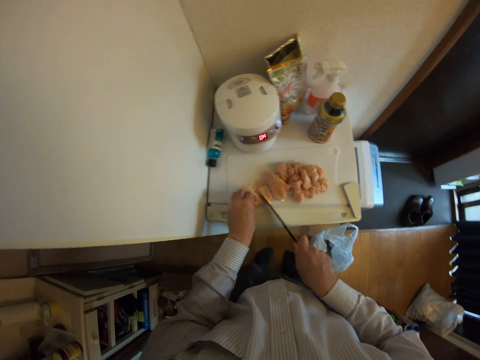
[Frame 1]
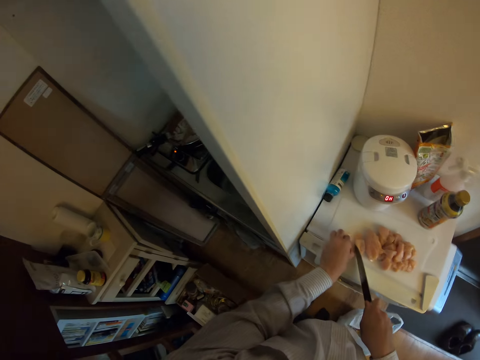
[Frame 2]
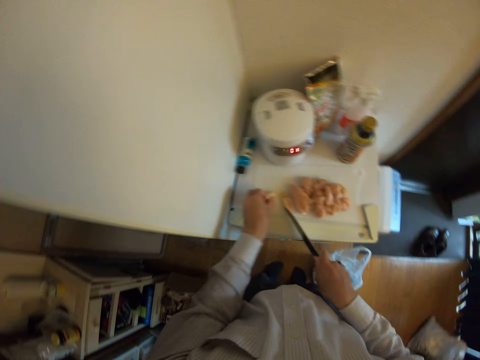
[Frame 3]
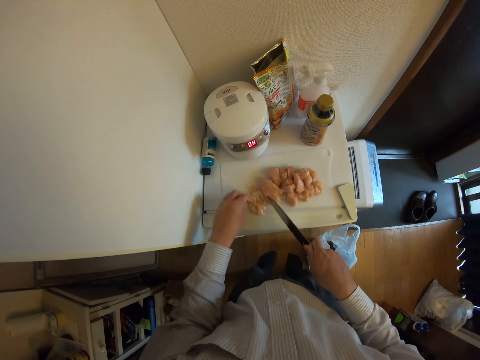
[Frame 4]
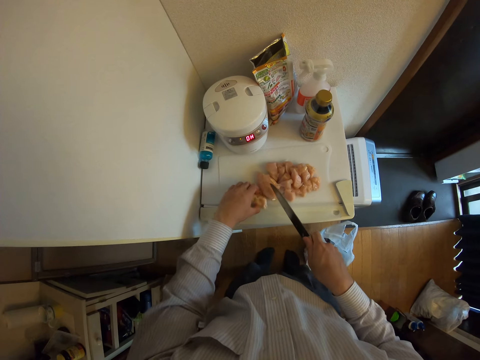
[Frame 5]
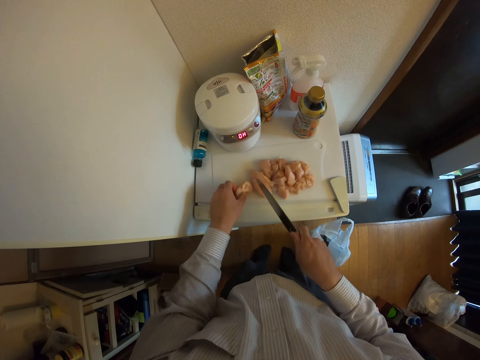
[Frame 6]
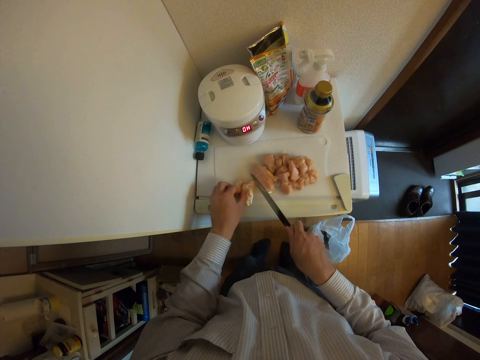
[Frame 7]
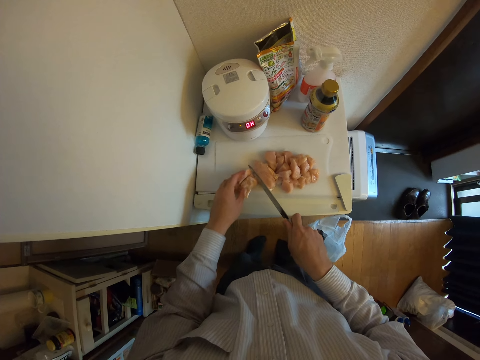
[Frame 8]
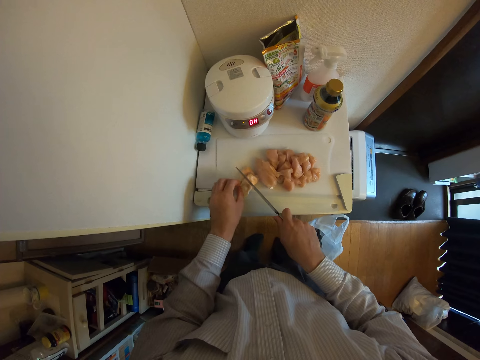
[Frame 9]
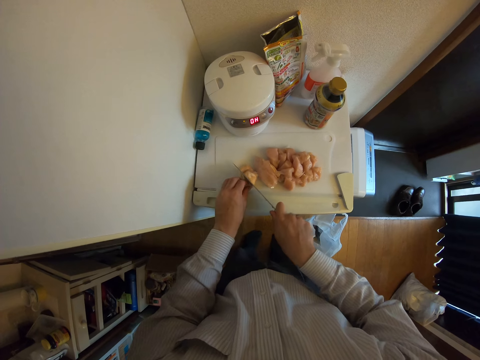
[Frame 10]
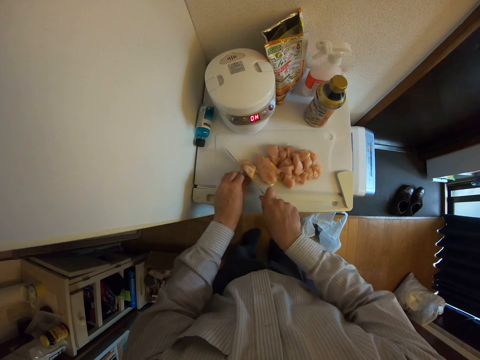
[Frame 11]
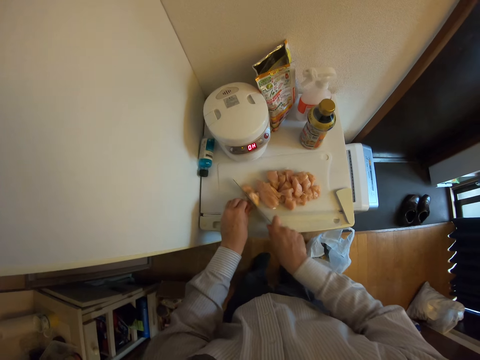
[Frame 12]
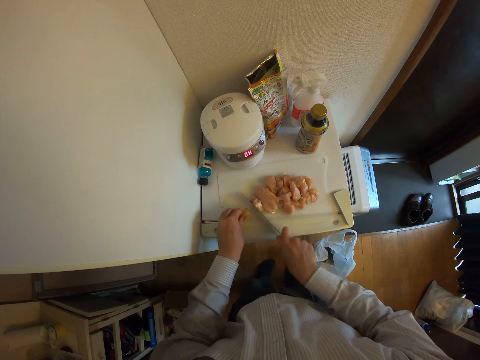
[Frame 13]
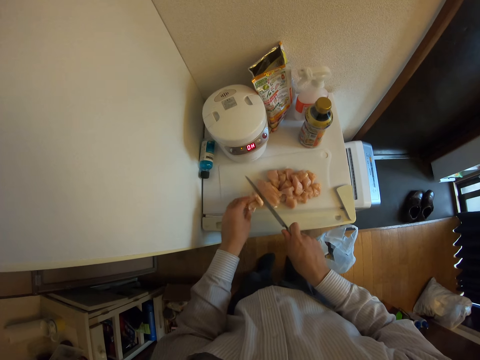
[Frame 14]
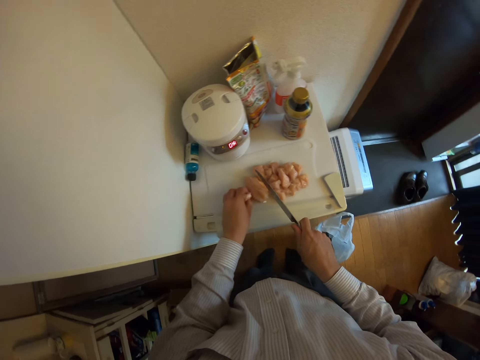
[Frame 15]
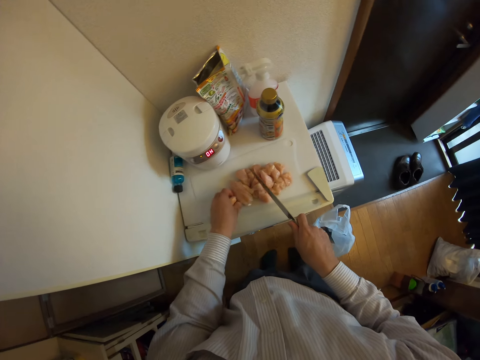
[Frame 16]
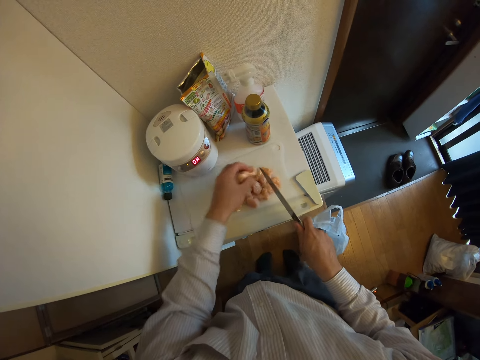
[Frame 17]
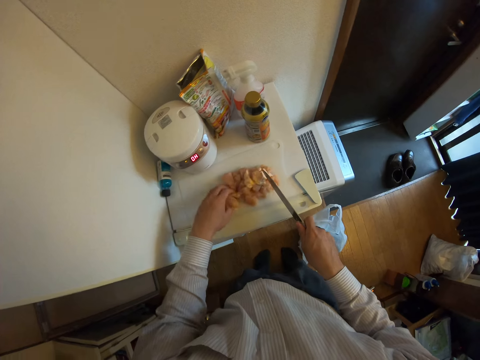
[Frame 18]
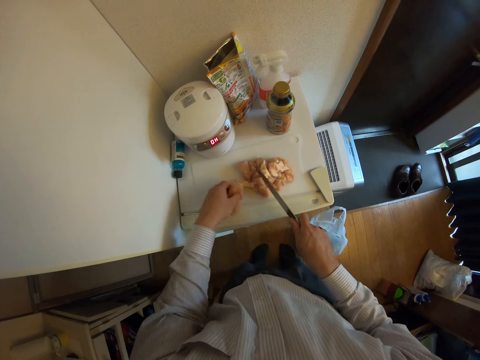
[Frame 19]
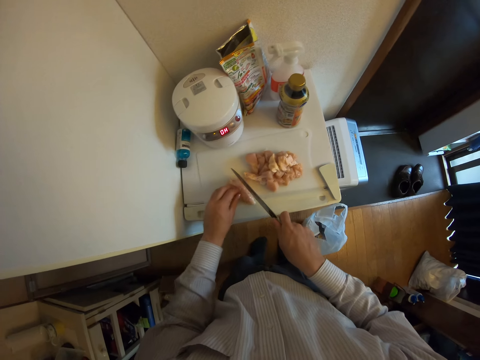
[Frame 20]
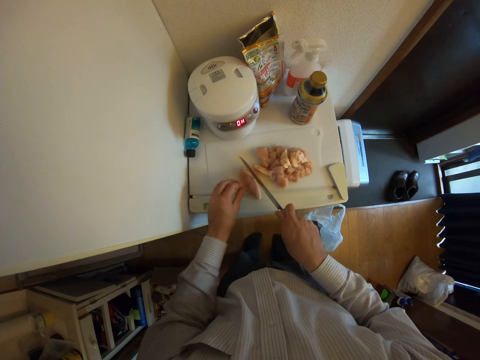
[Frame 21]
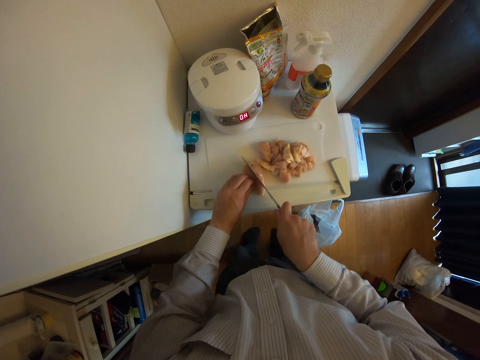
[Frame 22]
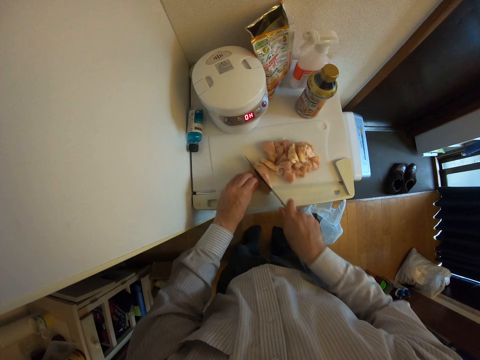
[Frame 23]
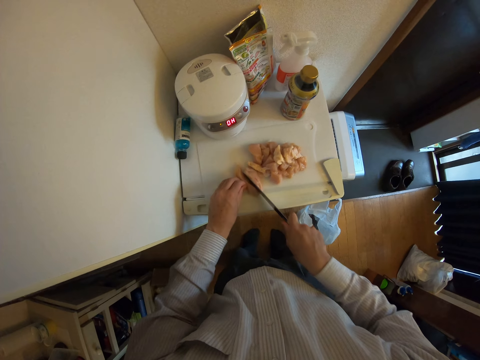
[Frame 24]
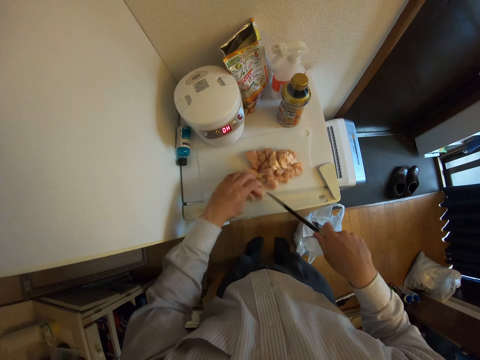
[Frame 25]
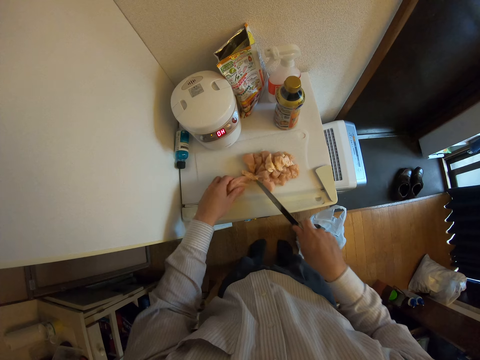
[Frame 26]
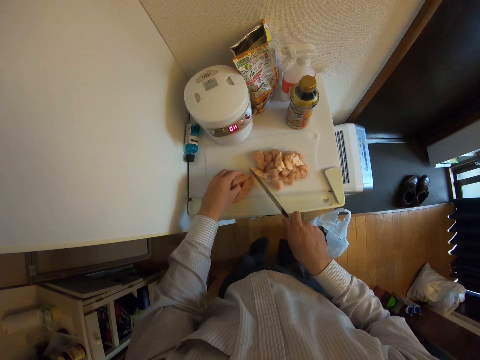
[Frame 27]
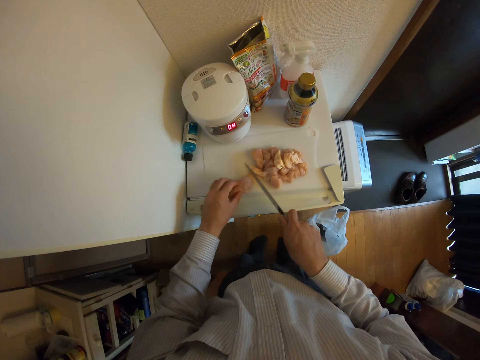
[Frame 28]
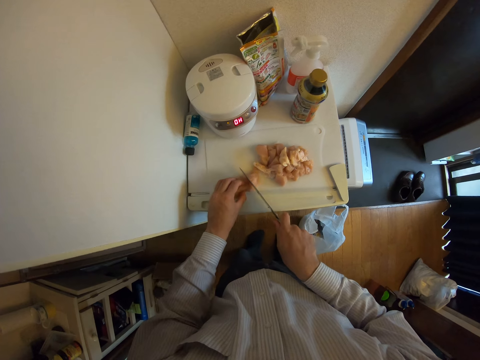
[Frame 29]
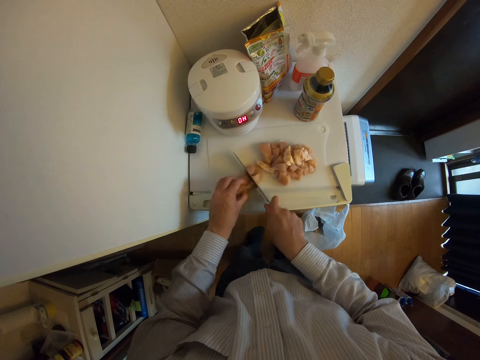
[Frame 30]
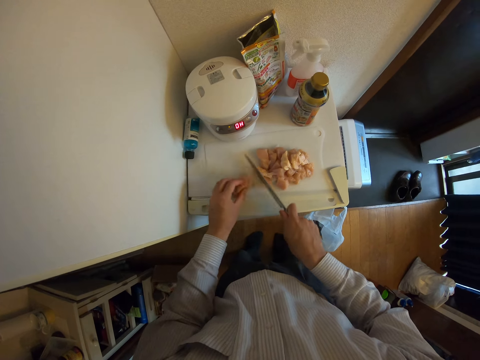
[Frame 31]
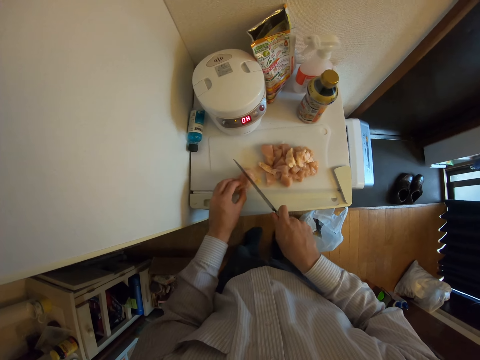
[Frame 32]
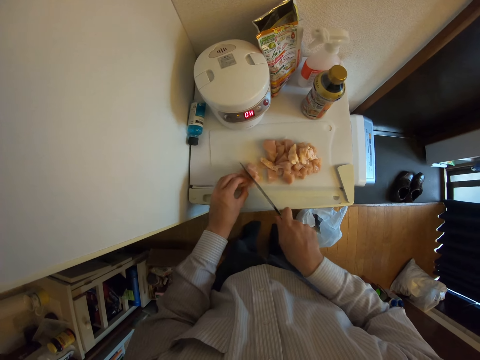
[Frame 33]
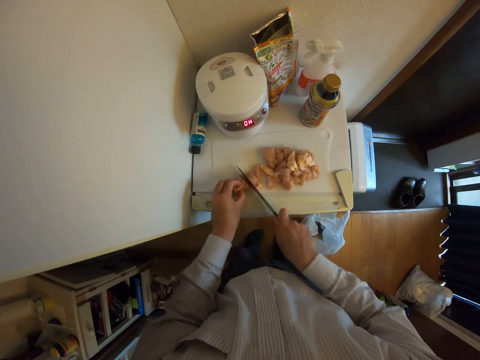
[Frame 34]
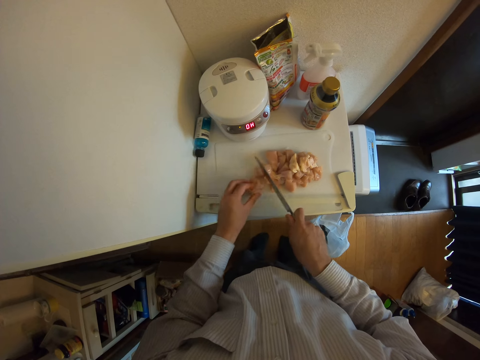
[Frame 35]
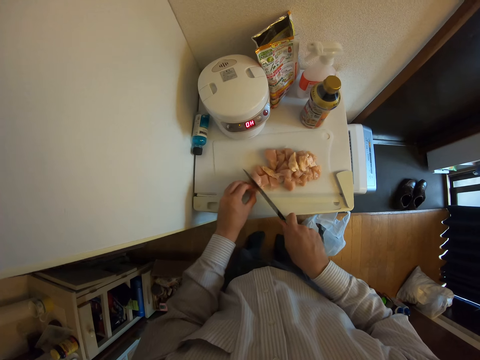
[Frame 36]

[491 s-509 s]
The camera wearer moves the meat. They cut the meat. They pick up the meat. They put the meat on the chopping board. They move the meat. They cut the meat. They move the meat. They cut the meat.

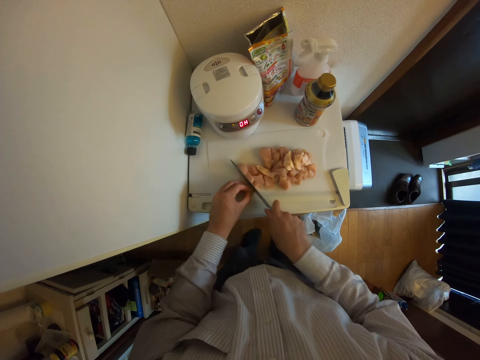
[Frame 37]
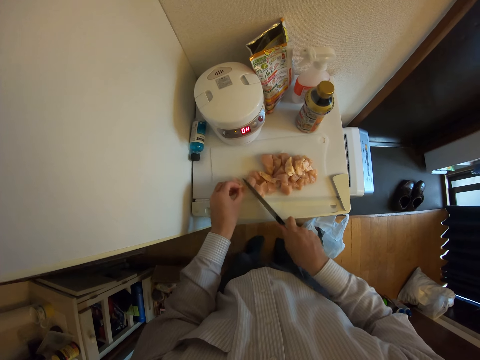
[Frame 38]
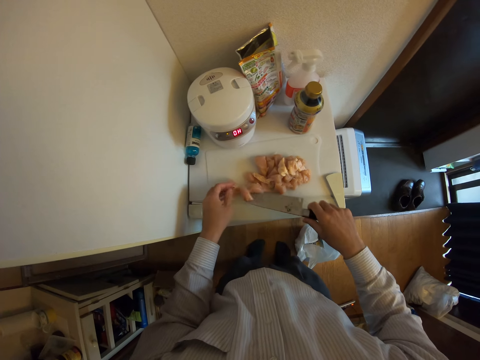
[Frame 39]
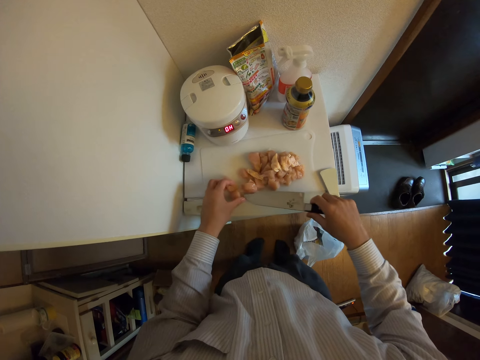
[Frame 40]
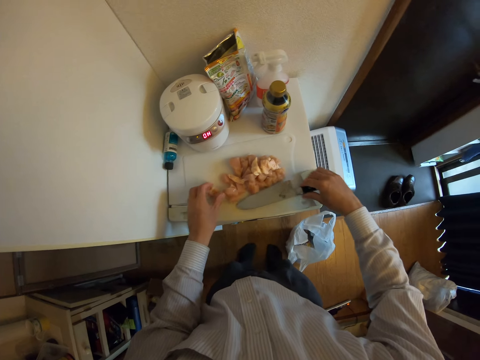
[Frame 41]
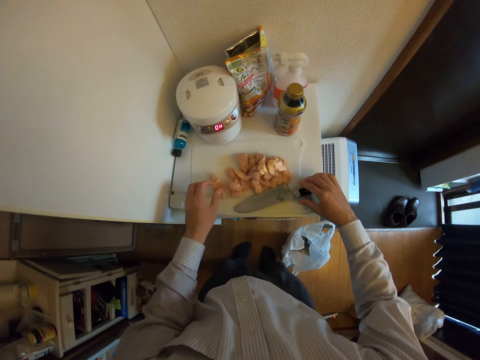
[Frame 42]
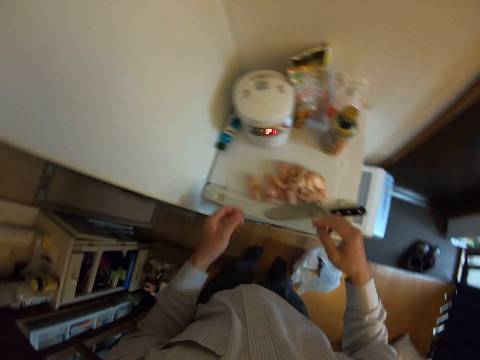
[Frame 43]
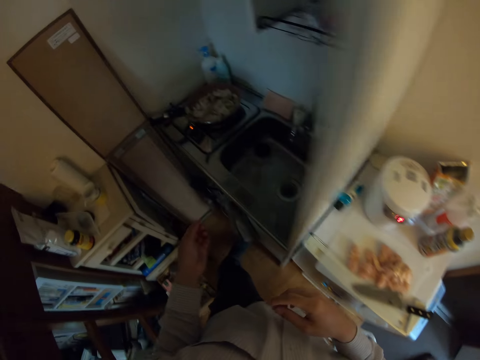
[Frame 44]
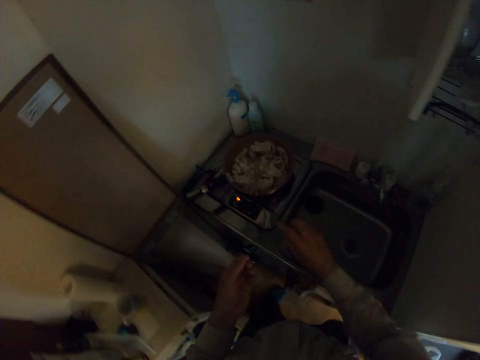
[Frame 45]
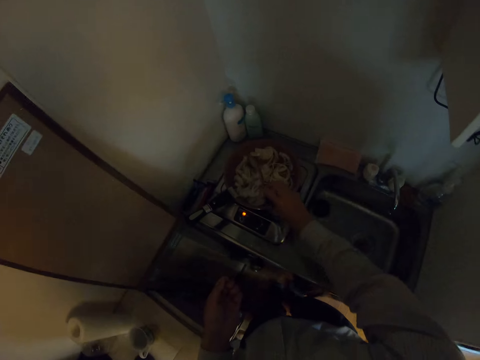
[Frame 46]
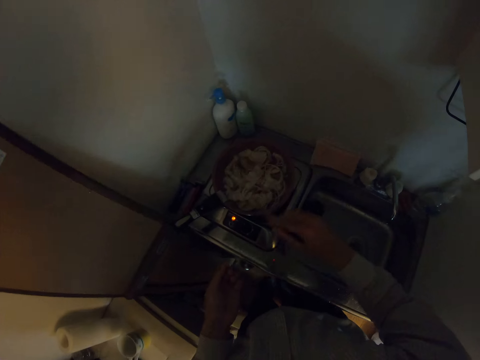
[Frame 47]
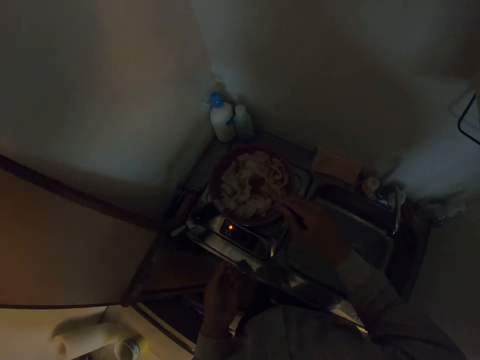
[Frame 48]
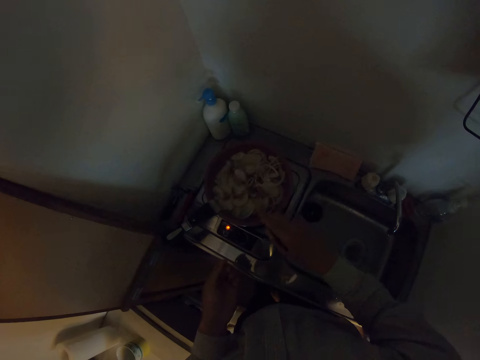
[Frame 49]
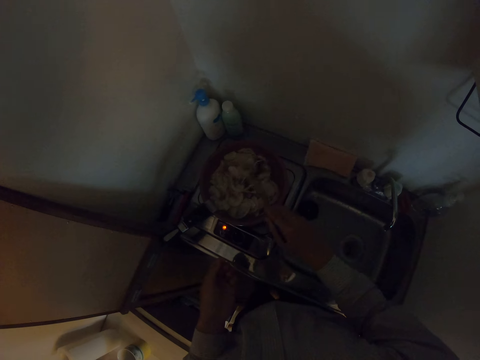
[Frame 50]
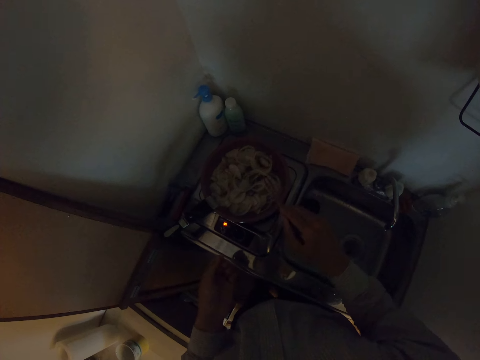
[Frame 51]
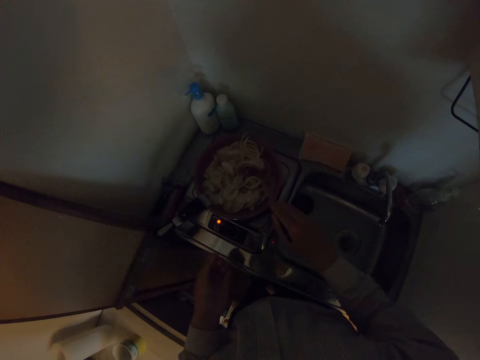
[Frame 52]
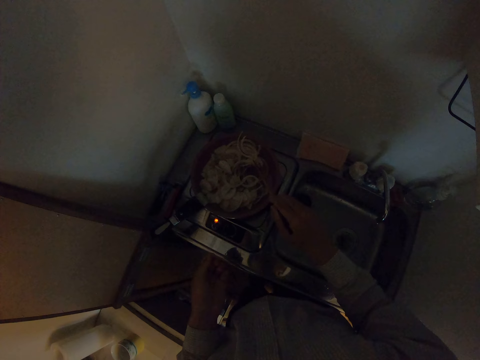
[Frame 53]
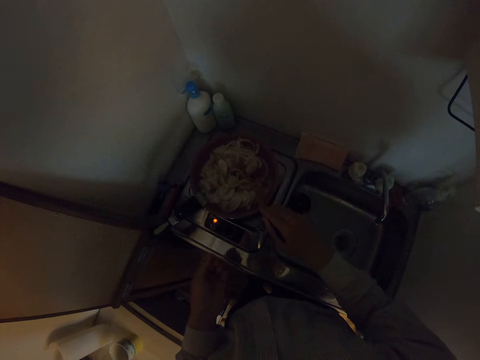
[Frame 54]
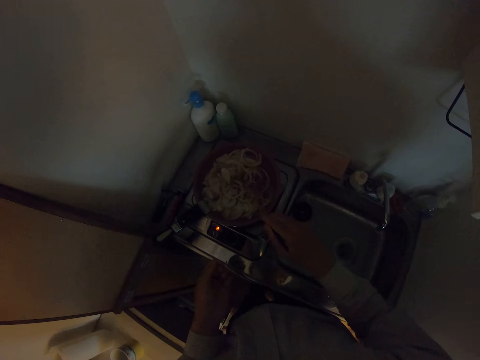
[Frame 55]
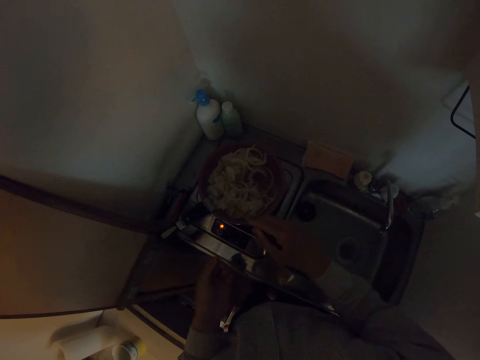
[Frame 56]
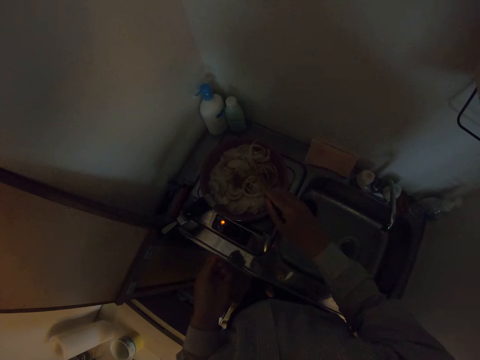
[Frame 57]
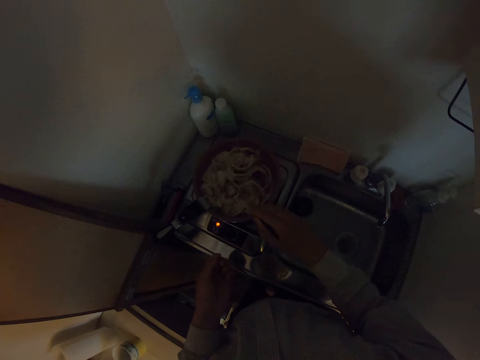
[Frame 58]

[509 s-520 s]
The camera wearer moves the meat. They drop the knife on the chopping board. They step aside. They pick up the chopsticks from the frying pan. They stir the slices of onions in the frying pan.
